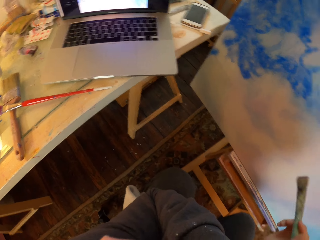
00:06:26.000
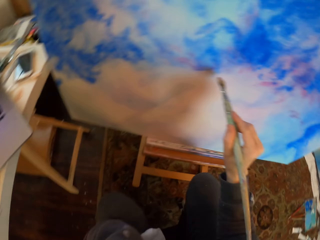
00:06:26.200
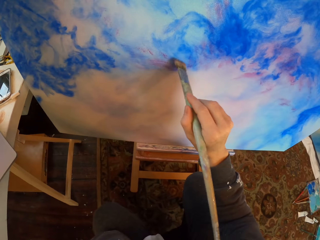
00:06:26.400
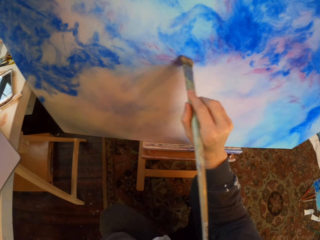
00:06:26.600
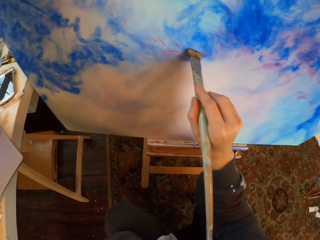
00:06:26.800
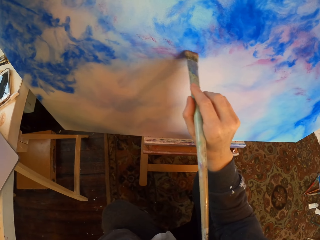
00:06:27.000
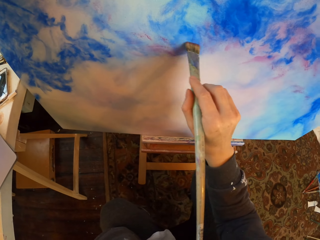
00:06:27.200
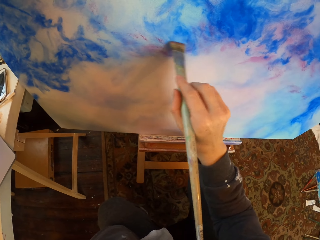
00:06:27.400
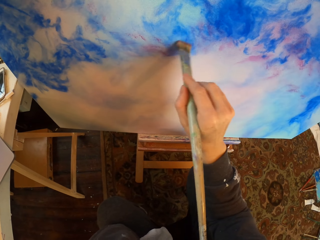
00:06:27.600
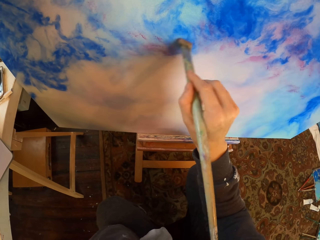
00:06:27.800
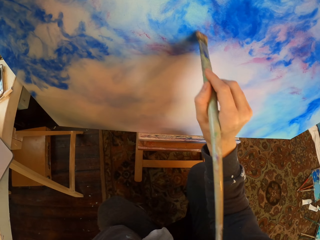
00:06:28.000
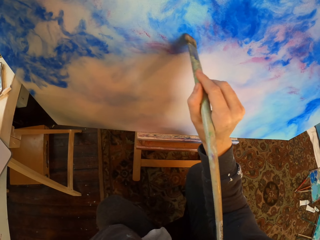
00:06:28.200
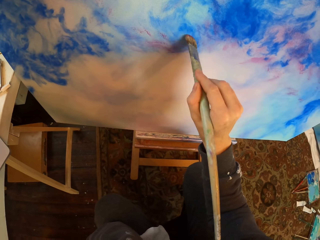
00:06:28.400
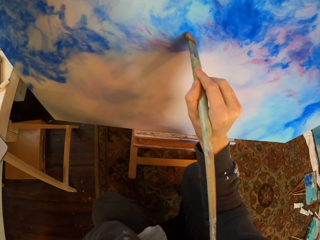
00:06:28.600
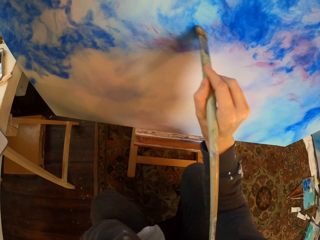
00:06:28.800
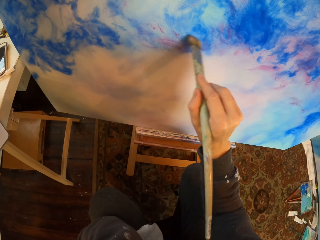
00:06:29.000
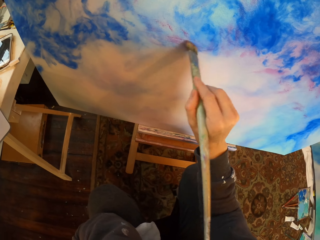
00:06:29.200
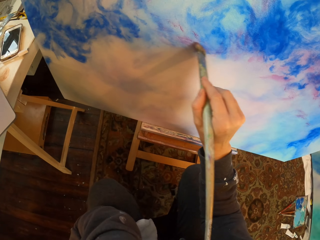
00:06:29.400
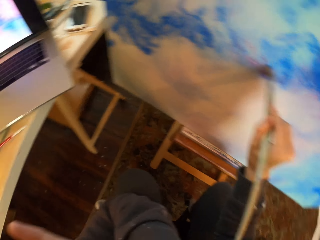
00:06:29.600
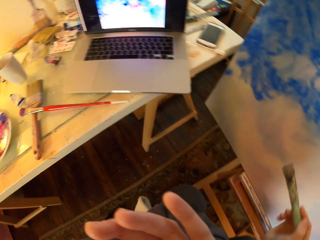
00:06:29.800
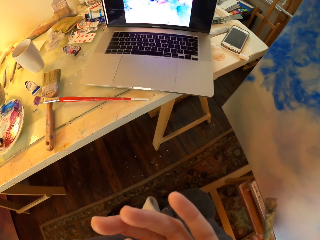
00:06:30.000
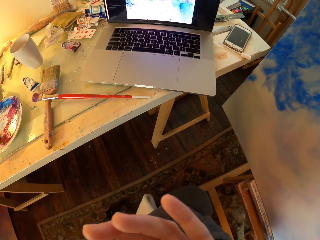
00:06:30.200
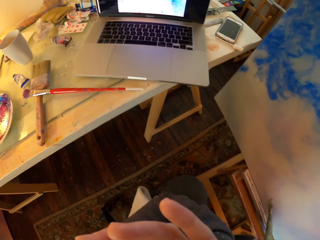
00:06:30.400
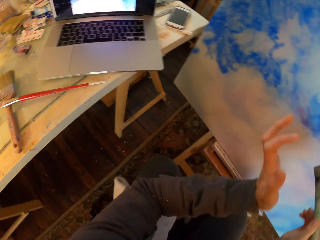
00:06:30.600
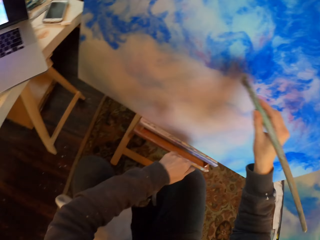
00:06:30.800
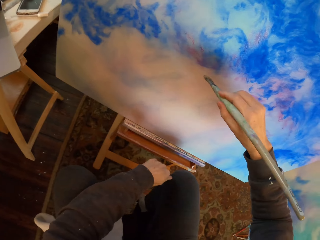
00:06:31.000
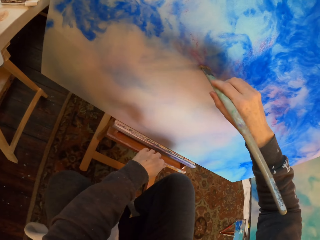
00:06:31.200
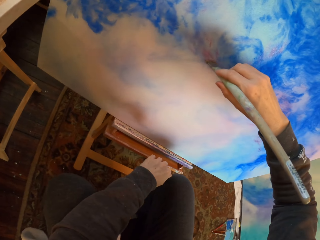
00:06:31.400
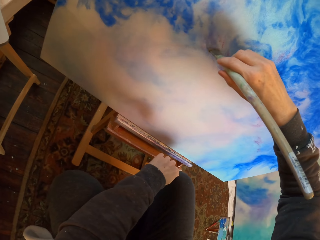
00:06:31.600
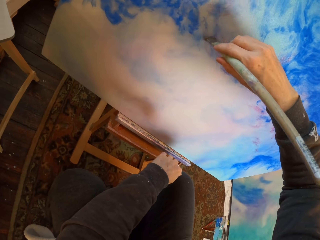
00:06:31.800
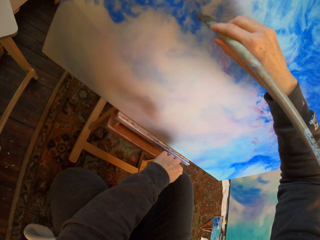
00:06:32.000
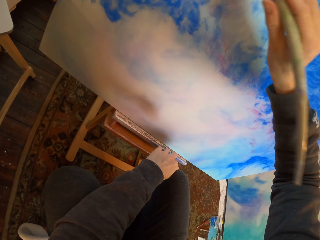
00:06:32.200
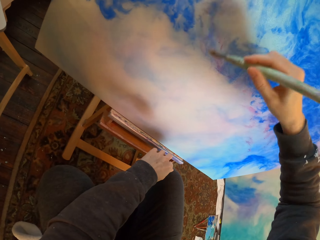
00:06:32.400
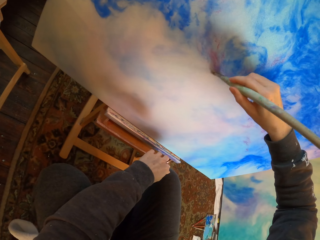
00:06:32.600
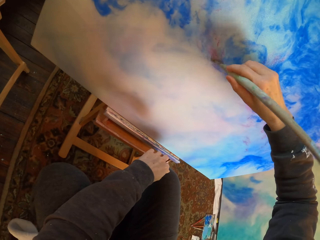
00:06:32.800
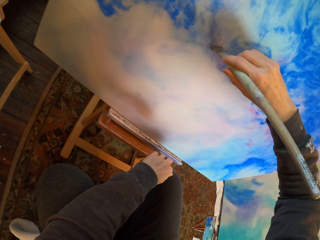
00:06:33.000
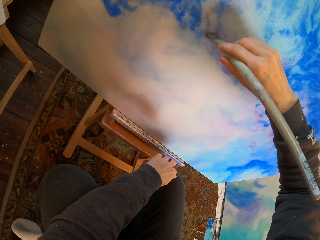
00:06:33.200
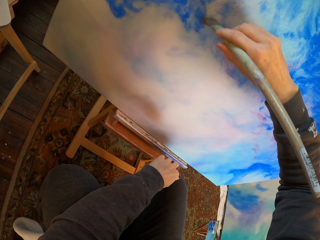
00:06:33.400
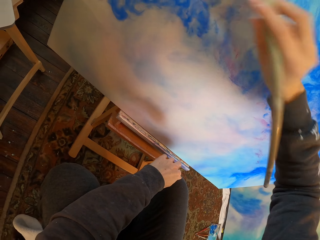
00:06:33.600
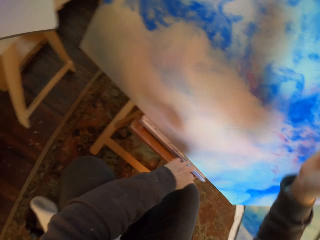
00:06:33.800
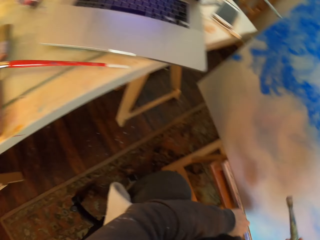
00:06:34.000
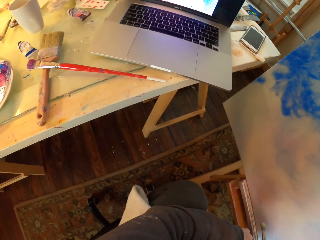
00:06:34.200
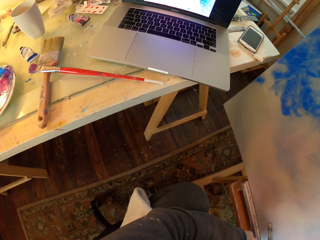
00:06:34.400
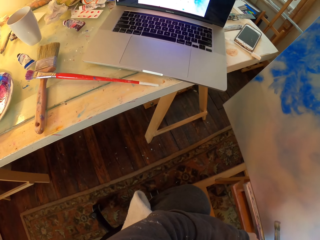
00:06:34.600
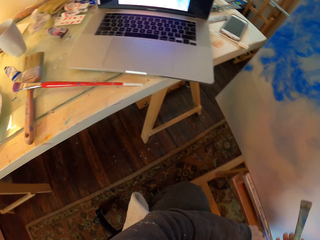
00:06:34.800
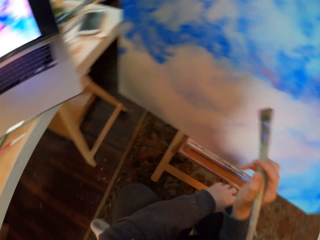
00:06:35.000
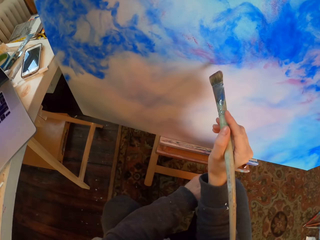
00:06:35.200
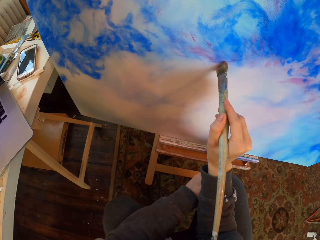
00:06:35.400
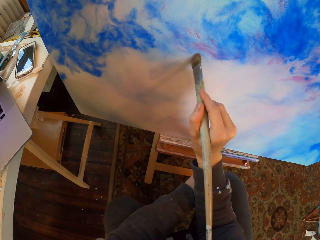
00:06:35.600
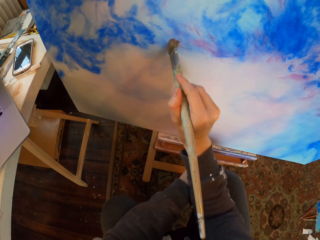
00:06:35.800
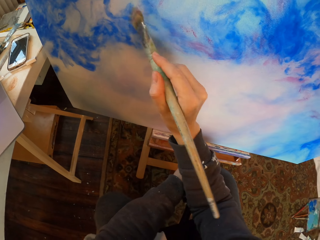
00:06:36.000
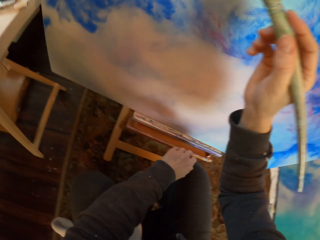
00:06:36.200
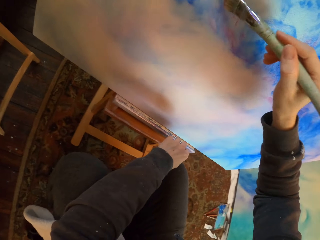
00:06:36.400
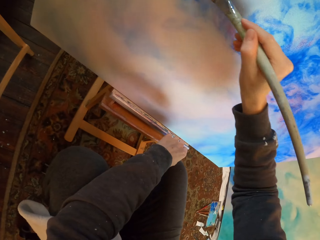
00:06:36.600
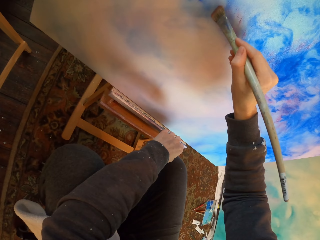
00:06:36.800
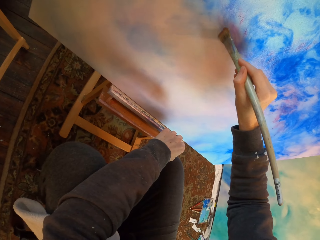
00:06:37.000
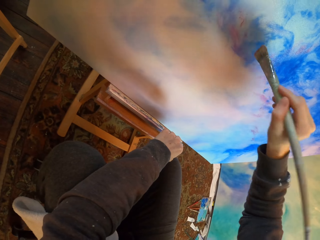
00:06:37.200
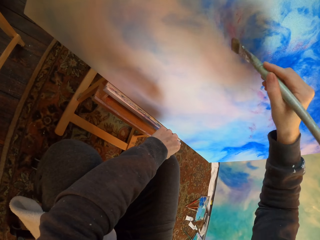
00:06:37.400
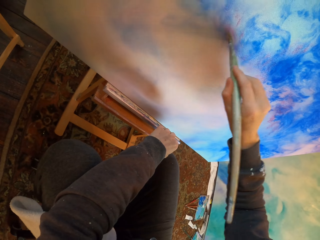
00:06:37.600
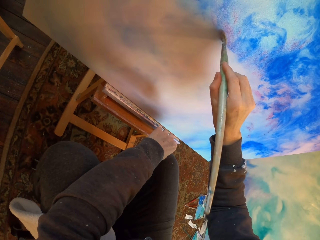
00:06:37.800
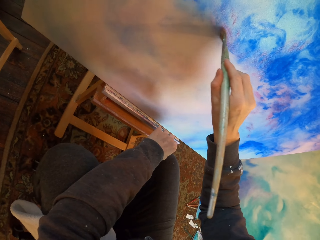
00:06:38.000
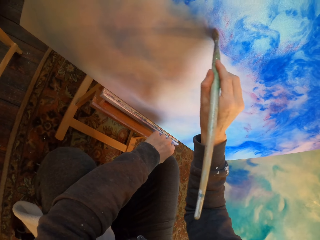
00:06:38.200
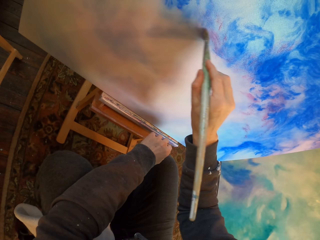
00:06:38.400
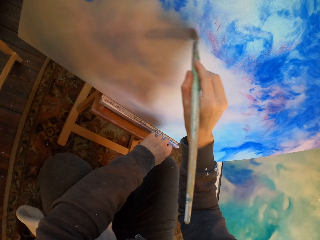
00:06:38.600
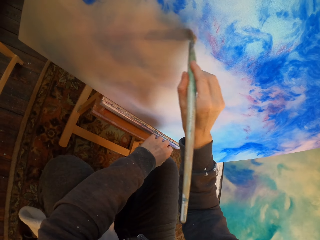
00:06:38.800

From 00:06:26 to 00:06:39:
The camera wearer paints on the paint board. They stare at the laptop. They put down the left hand. They paint on the paint board and move a hand. They paint on the paint board. They stare at the laptop. They paint on the paint board.

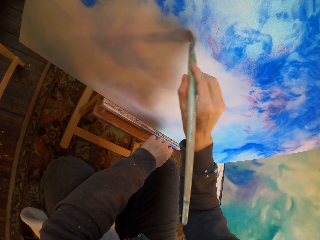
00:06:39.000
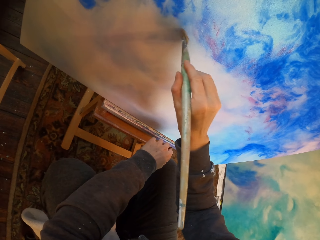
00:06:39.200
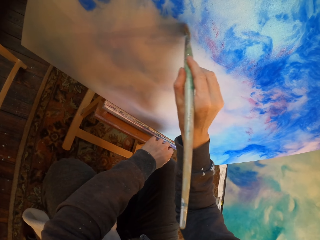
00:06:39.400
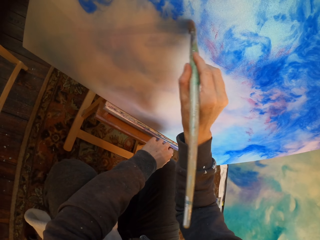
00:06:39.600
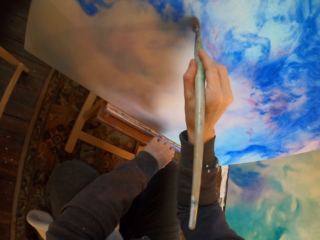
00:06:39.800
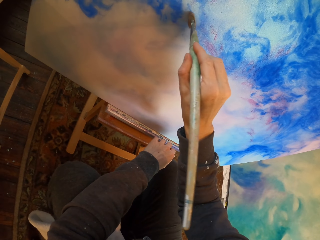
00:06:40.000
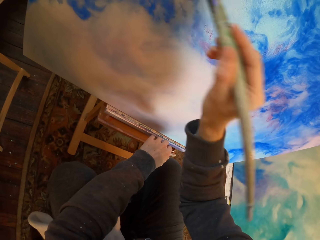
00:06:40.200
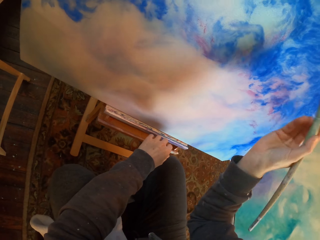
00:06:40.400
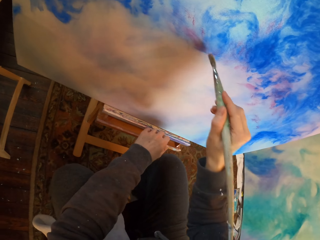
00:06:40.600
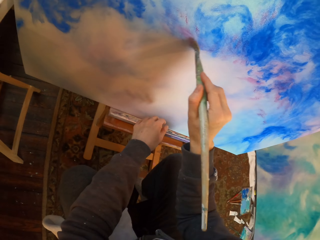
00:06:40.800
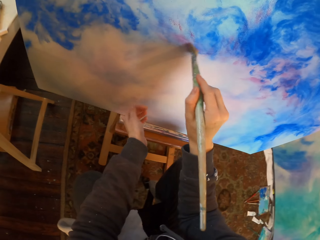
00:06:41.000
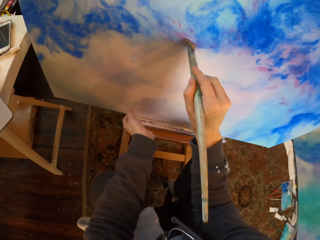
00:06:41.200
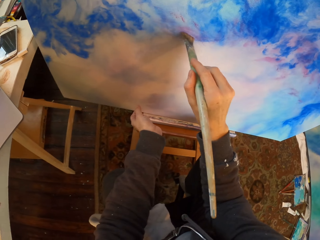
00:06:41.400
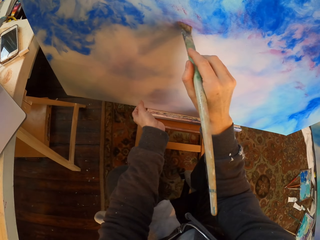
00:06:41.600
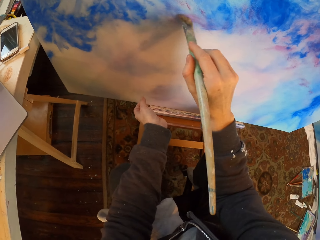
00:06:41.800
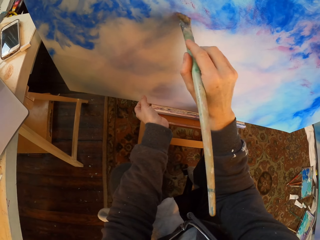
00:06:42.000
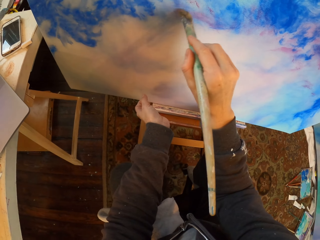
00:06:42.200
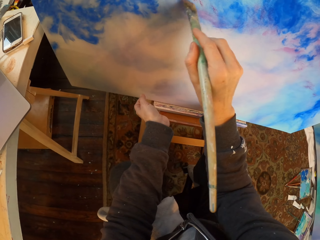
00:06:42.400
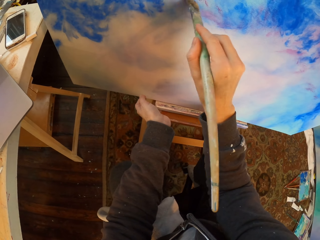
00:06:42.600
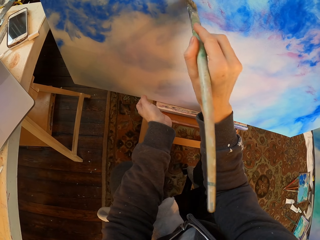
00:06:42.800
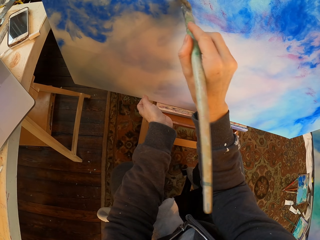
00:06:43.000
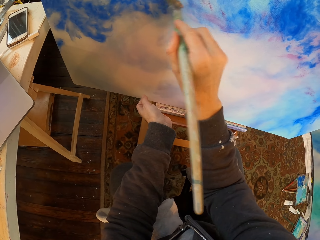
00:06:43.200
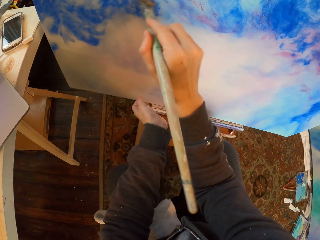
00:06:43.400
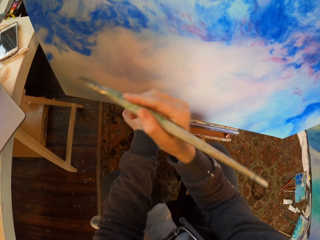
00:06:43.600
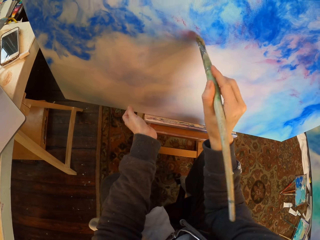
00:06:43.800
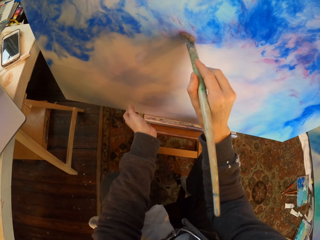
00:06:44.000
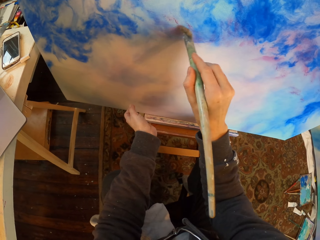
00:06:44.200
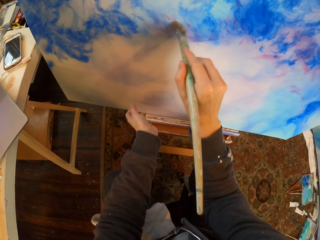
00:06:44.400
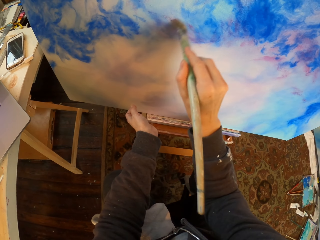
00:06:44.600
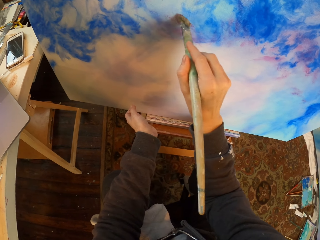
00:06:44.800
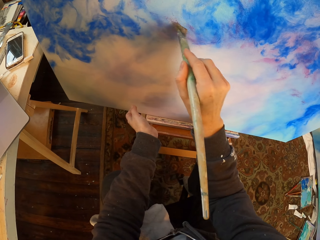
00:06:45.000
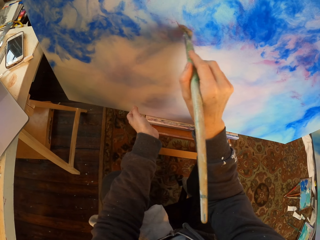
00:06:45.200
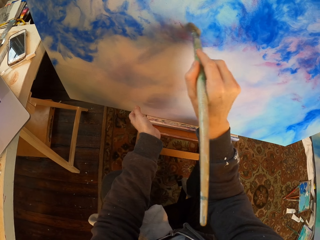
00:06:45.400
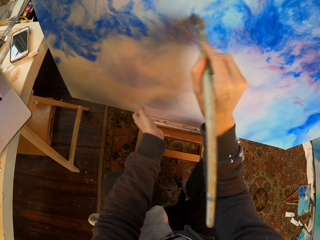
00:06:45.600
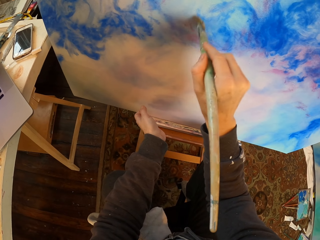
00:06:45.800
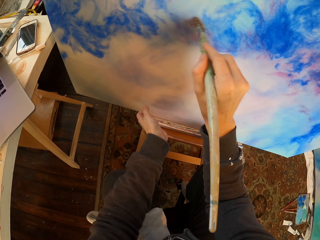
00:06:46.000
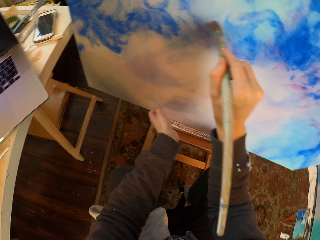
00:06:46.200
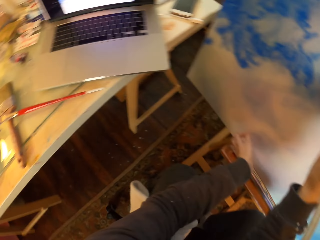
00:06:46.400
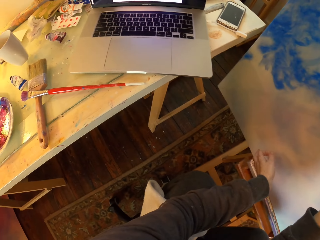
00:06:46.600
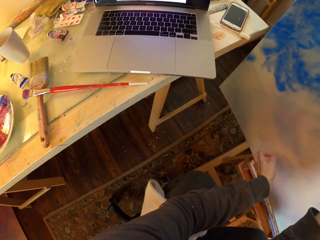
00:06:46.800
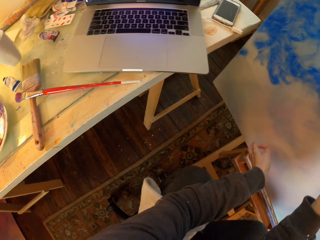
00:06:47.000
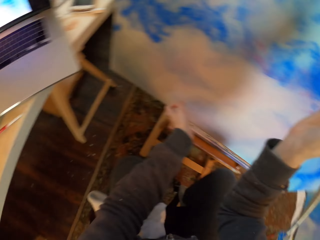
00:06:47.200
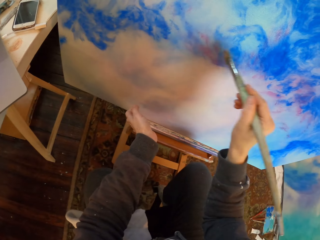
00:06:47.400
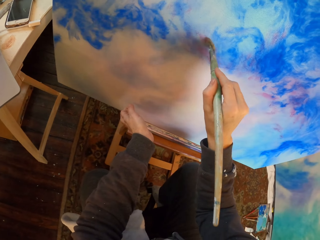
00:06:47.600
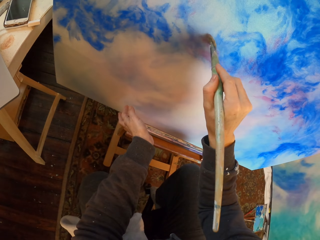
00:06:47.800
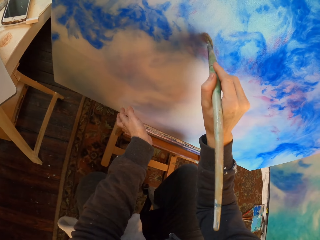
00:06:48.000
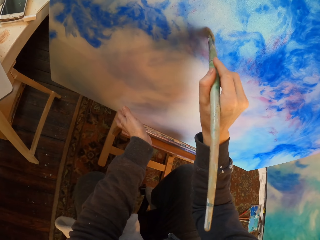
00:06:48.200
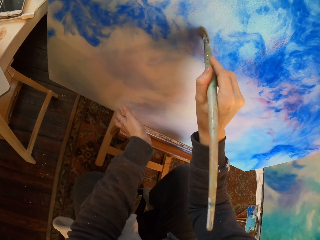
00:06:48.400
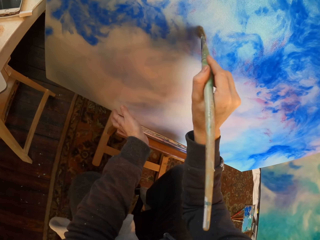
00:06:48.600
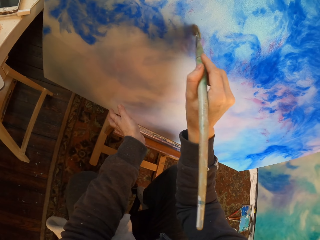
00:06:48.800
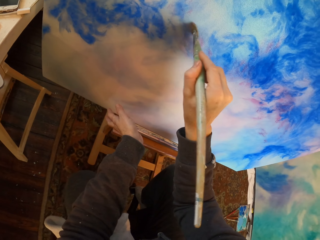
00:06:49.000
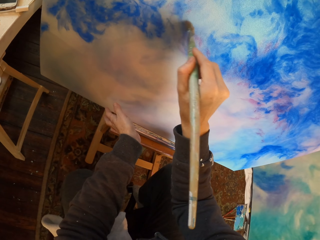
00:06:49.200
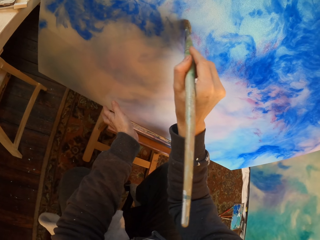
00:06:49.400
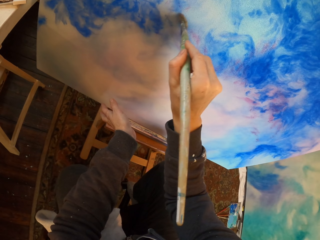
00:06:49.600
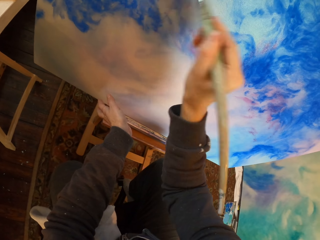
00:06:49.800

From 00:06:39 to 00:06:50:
The camera wearer moves the left hand. They paint on the paint board. They move the hand. They paint on the paint board. They stare at the laptop. They paint on the paint board.
